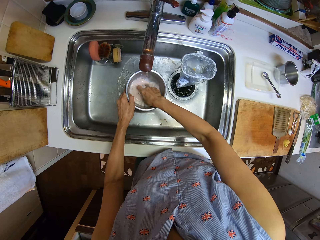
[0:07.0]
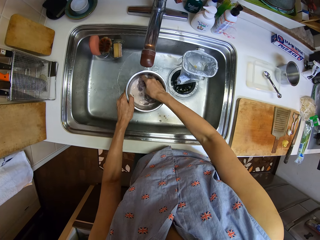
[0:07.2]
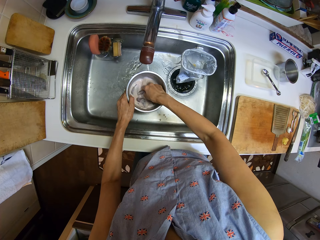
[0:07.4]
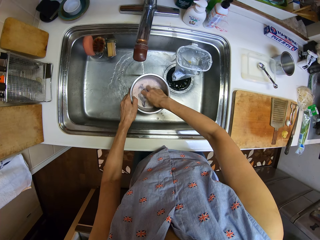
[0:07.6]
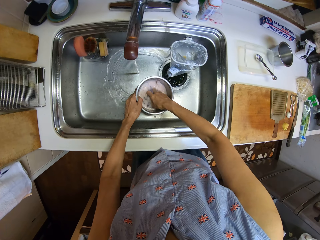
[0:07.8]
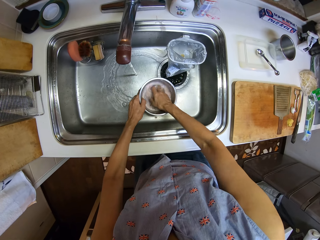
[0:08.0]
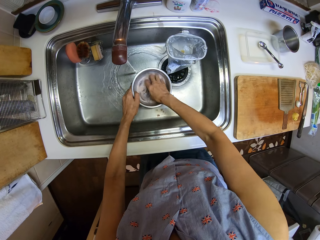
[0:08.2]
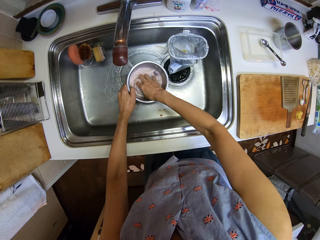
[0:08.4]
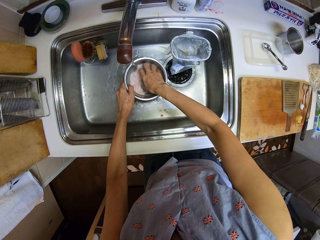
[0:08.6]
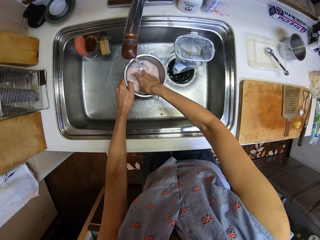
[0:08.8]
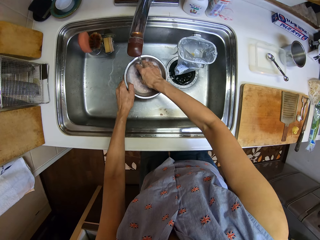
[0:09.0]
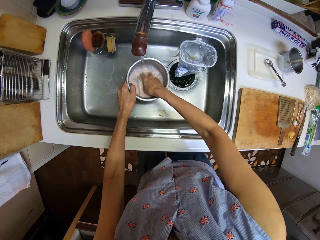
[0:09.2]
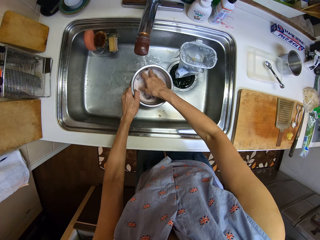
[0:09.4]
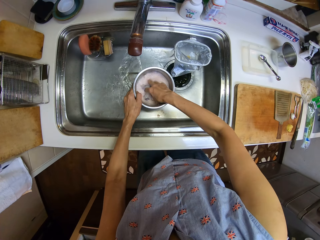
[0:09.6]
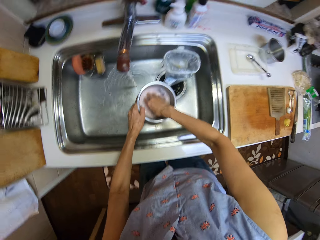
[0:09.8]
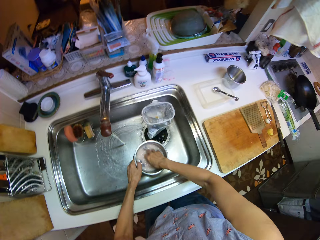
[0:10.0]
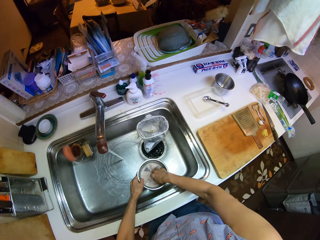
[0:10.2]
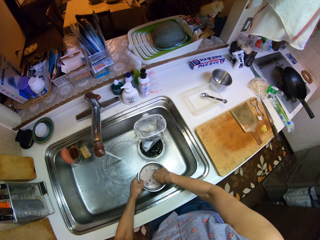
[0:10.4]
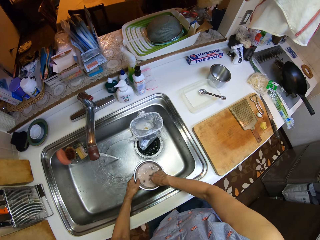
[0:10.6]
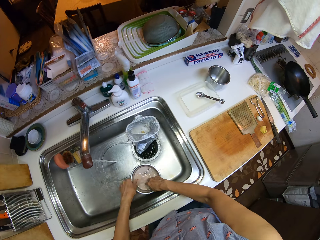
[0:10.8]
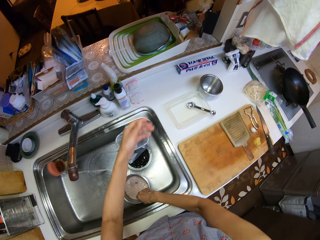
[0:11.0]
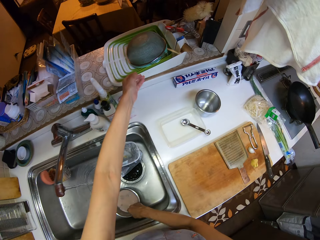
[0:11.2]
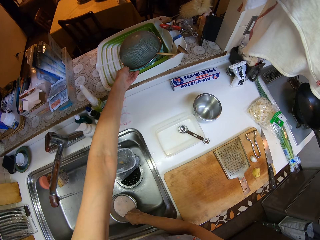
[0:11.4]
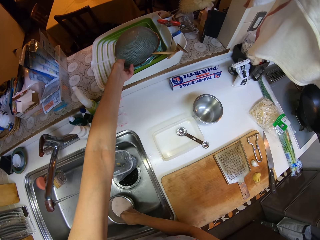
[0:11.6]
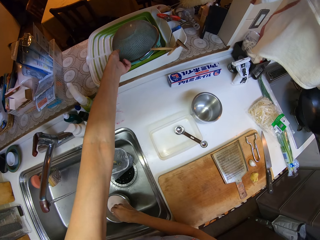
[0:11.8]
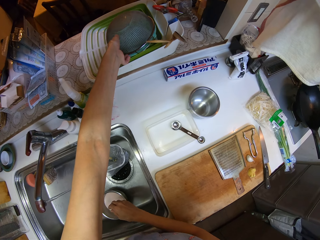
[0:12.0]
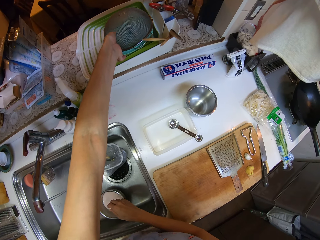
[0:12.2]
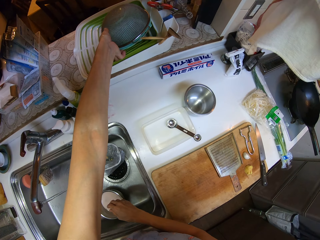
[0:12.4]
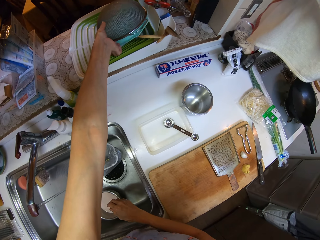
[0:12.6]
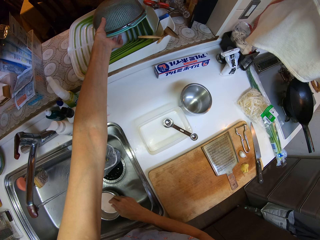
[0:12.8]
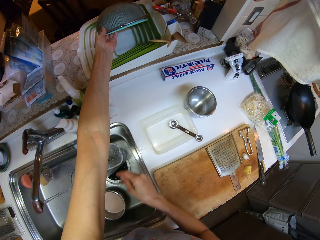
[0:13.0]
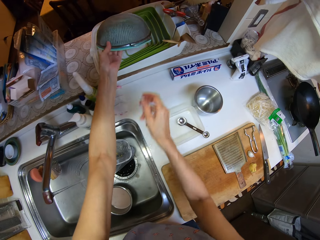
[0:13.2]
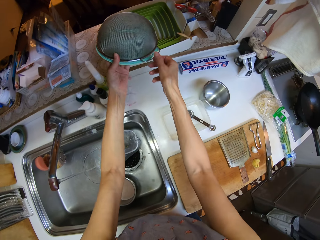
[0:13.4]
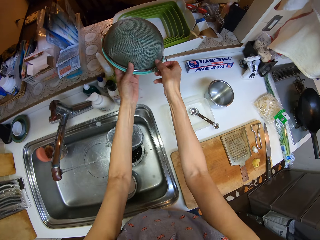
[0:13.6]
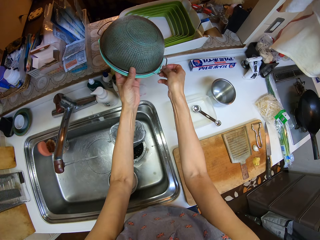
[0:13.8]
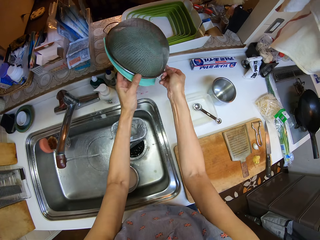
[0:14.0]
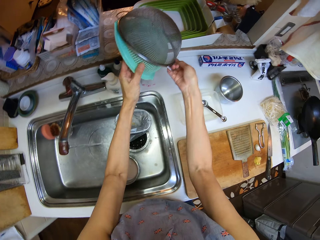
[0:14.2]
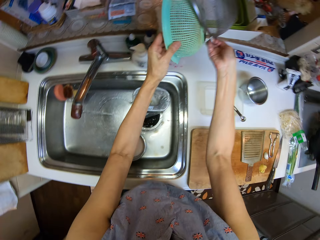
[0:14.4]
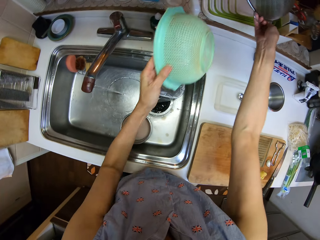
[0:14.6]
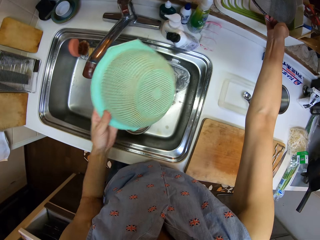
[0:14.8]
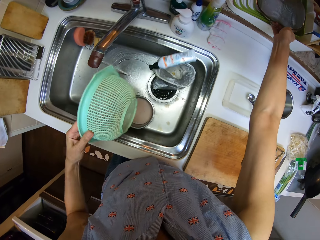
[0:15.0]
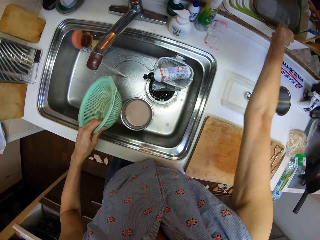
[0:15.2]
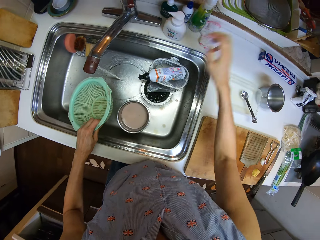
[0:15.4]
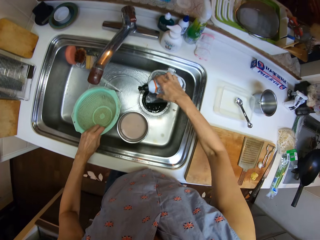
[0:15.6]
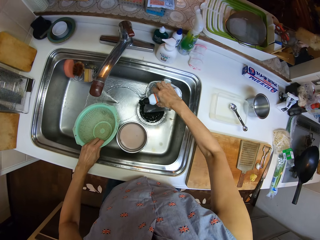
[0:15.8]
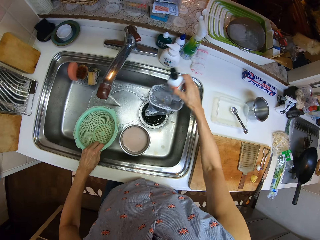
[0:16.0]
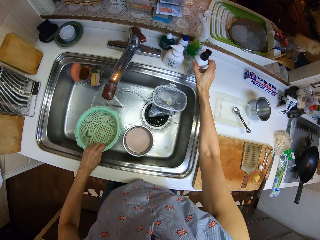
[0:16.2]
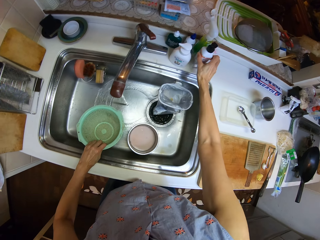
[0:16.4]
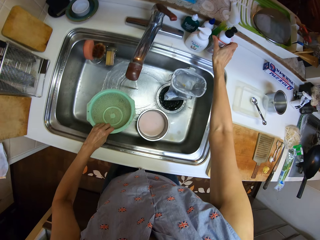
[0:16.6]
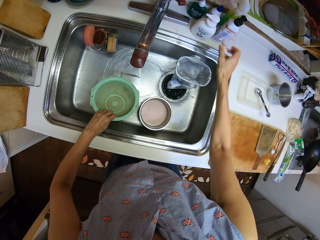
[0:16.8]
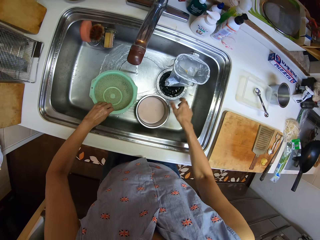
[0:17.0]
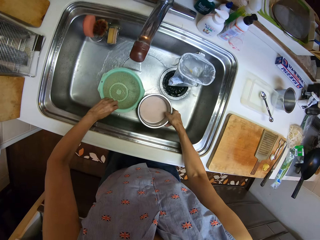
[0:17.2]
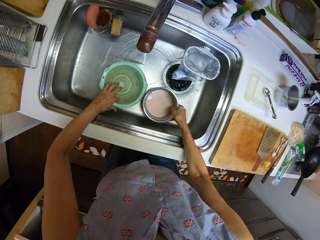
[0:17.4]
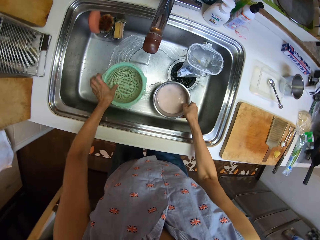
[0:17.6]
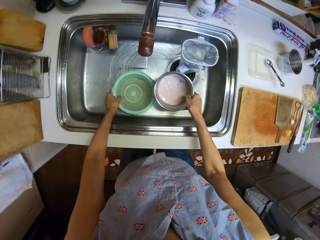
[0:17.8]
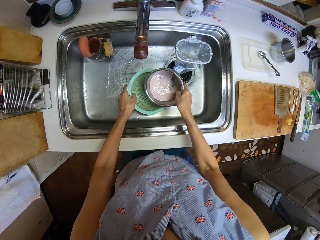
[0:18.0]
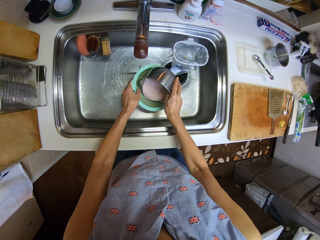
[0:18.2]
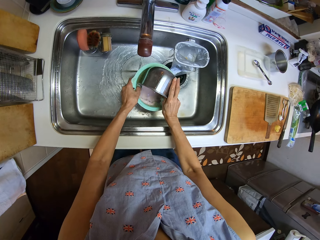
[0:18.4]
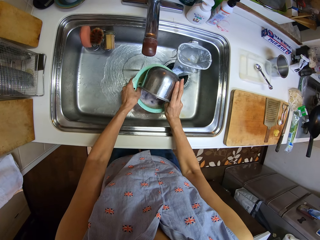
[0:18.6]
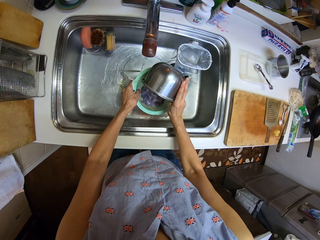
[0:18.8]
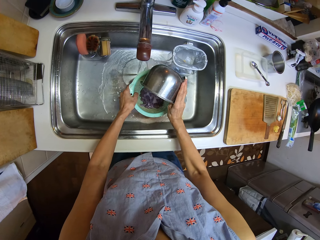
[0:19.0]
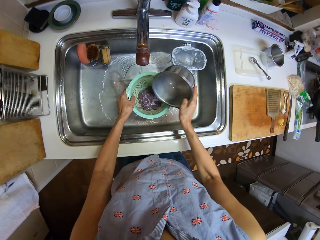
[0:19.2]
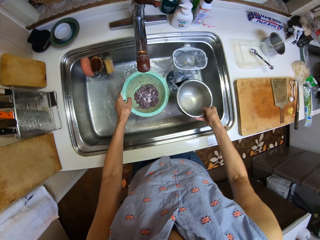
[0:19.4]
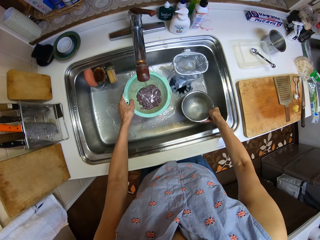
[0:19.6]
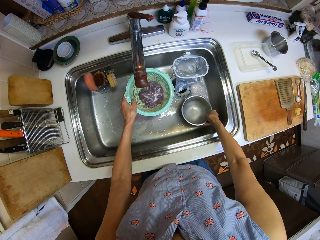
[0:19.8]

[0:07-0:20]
The camera wearer washes something. They take a sieve or mesh dish from on top of a tray. They separate the mesh dishes. They put the soap container on the counter. They pick something from the sink. They place the object on the sink. They lift something in the cooking pot. They pour the beef in the bowl into the sieve.

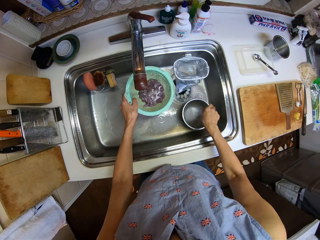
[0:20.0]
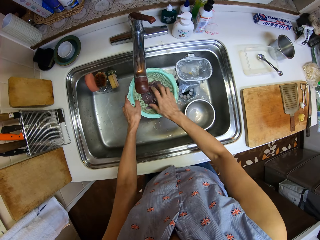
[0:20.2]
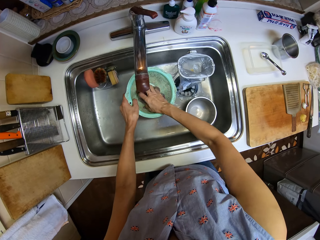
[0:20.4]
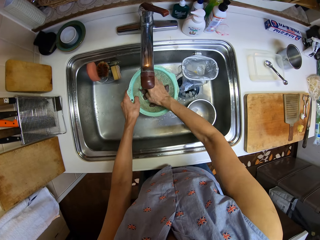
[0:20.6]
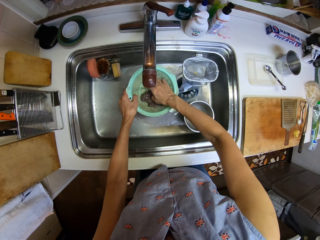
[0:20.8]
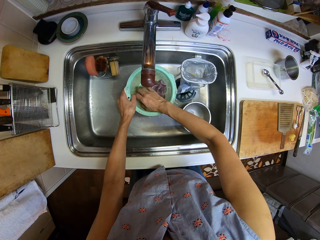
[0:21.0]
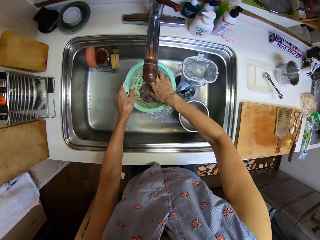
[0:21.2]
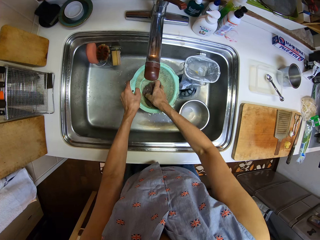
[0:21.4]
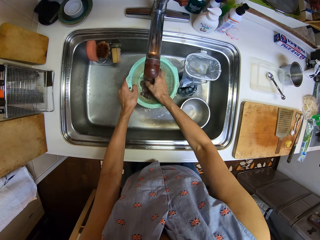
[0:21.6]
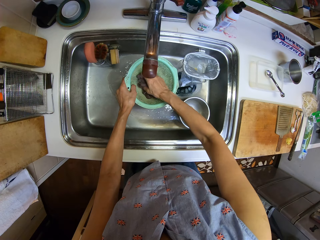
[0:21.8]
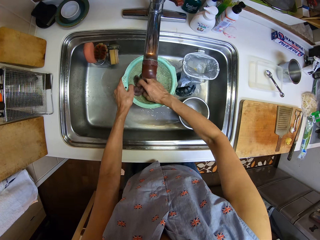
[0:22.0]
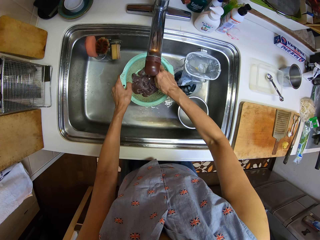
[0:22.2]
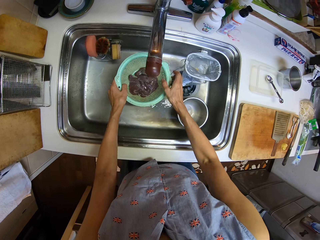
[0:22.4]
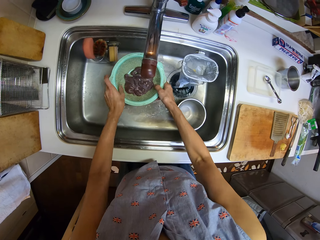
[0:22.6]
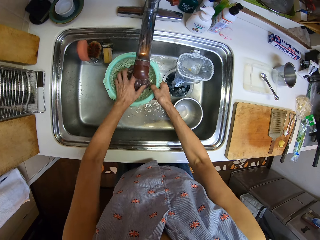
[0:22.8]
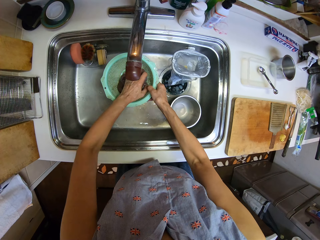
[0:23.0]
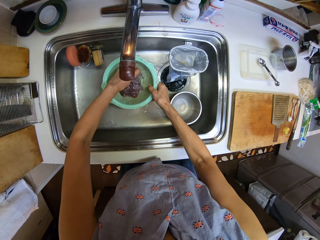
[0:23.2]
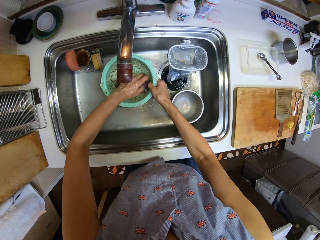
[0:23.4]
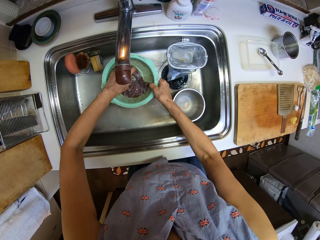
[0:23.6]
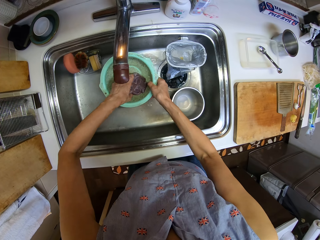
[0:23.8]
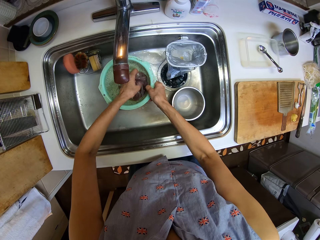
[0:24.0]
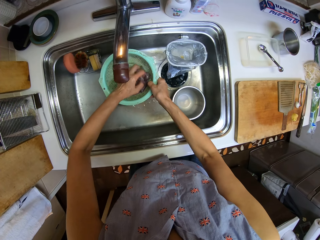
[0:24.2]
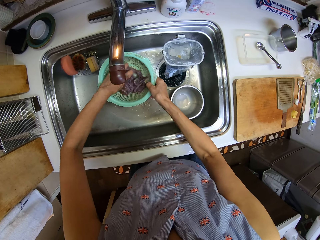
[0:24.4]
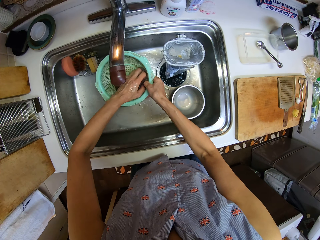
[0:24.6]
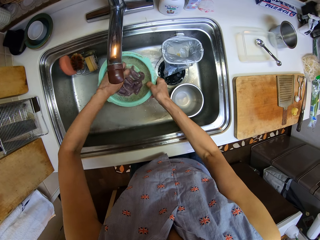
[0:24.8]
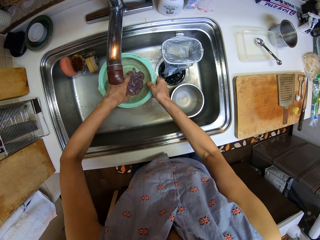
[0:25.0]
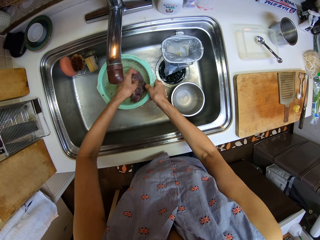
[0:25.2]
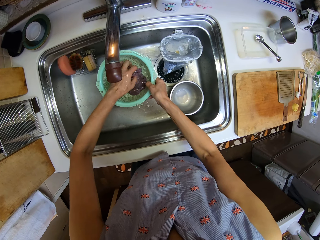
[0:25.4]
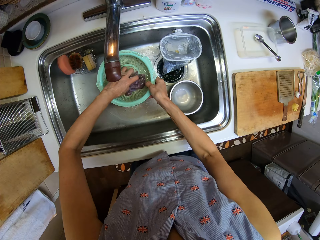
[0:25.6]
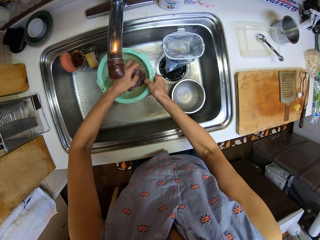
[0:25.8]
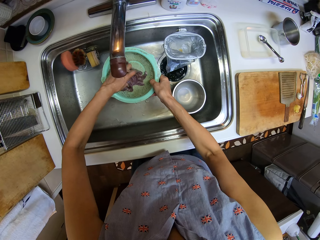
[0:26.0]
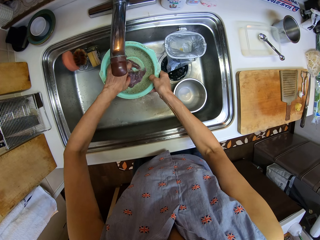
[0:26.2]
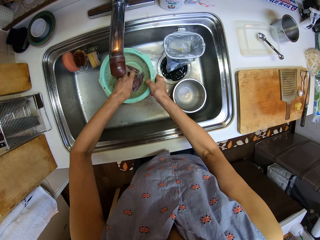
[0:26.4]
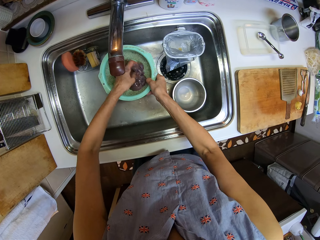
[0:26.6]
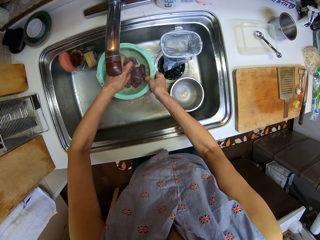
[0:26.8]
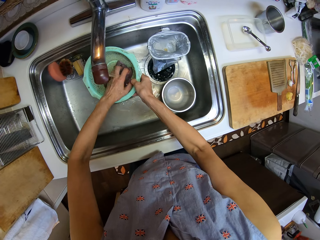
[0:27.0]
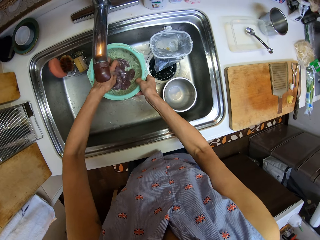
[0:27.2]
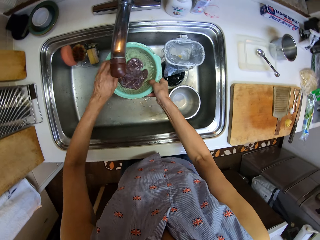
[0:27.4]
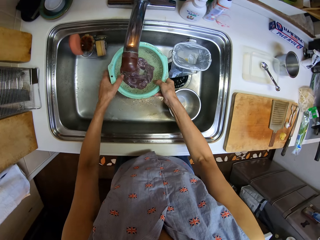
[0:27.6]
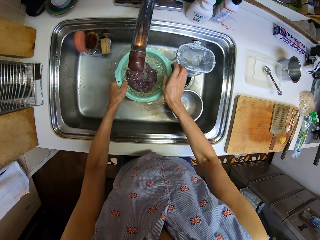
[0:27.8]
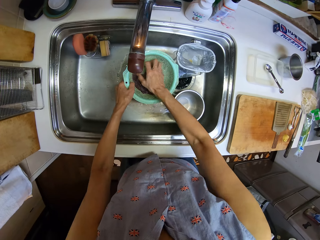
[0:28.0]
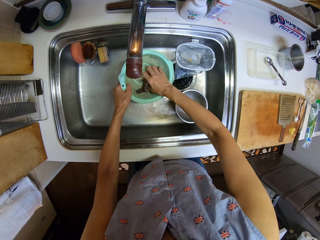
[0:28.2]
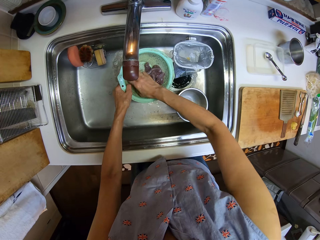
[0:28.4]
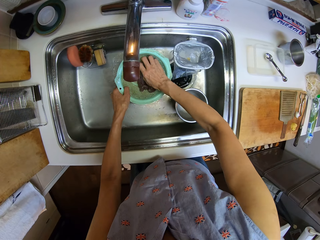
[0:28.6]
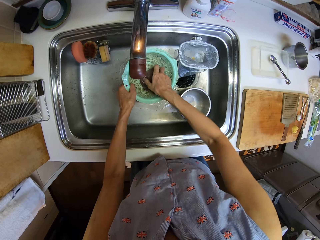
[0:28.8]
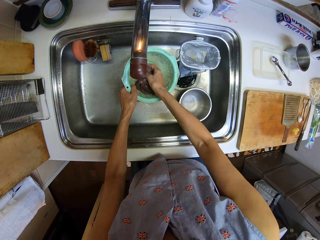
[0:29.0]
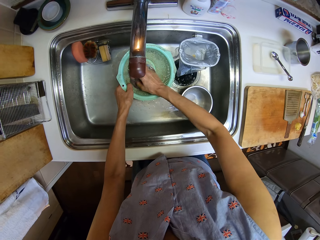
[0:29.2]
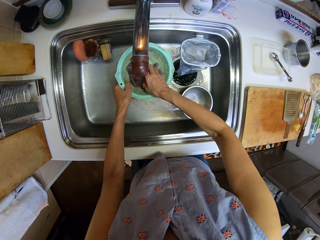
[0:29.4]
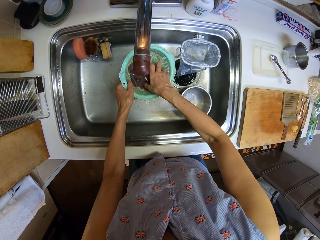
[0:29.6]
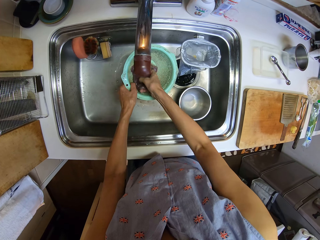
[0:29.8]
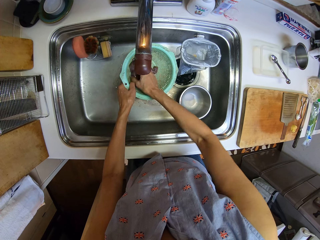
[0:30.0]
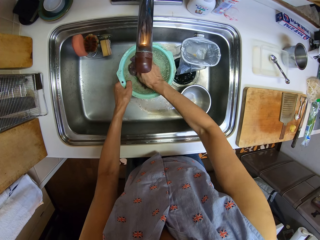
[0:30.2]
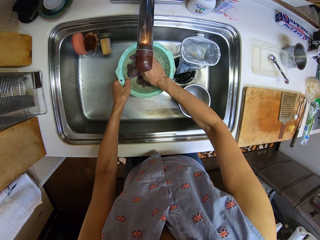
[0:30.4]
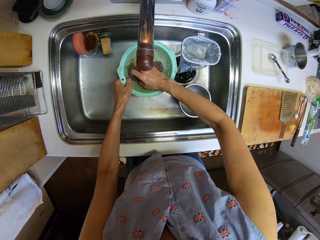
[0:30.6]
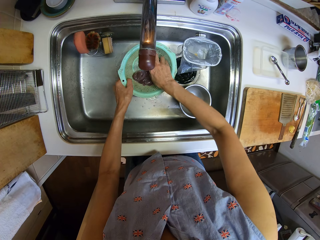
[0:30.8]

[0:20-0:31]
The camera wearer puts down the pot. They wash the beef in the sieve.
